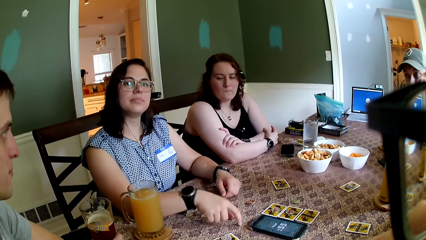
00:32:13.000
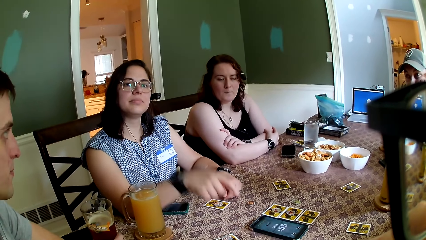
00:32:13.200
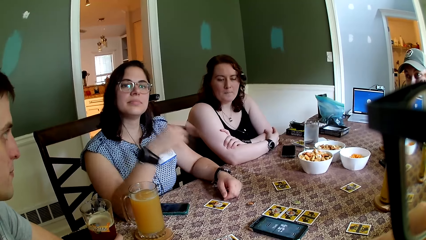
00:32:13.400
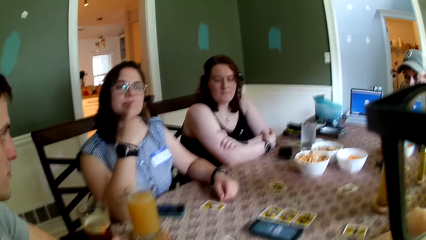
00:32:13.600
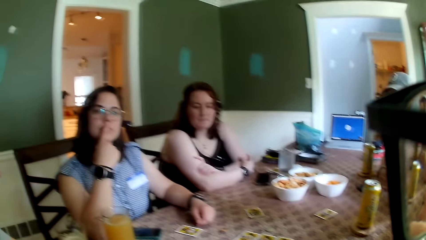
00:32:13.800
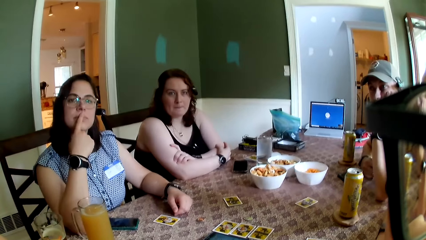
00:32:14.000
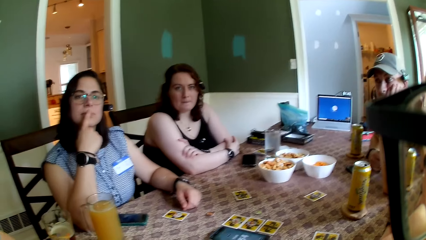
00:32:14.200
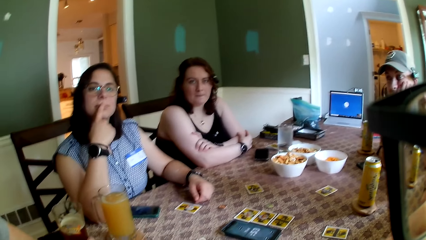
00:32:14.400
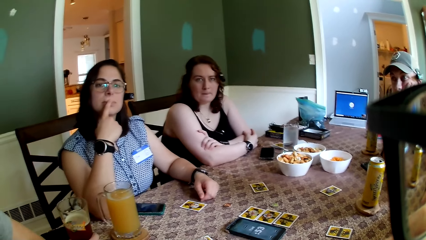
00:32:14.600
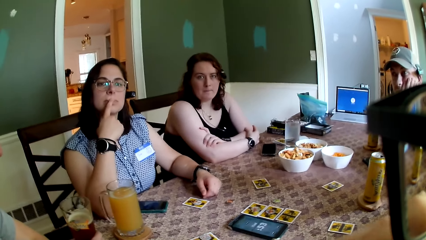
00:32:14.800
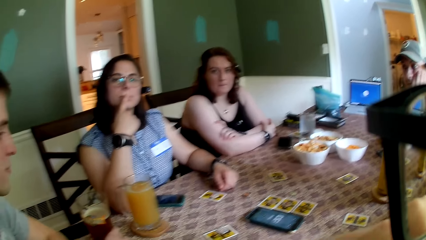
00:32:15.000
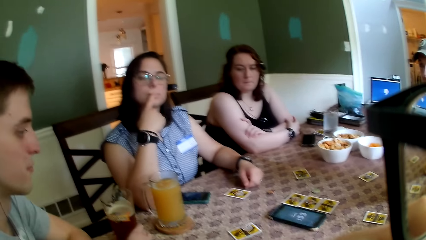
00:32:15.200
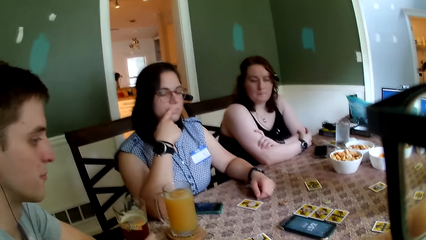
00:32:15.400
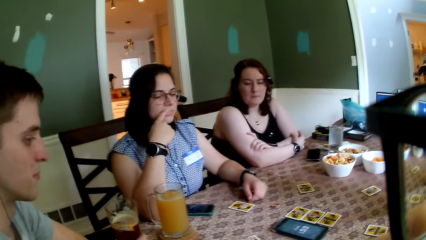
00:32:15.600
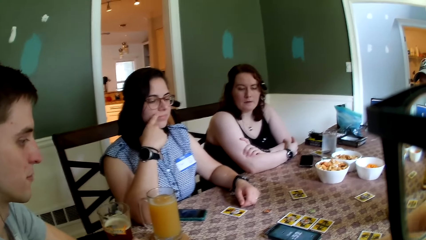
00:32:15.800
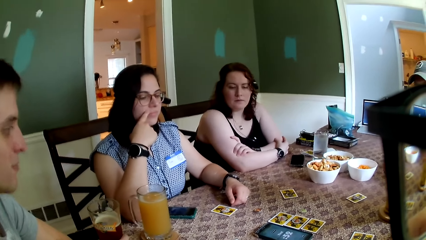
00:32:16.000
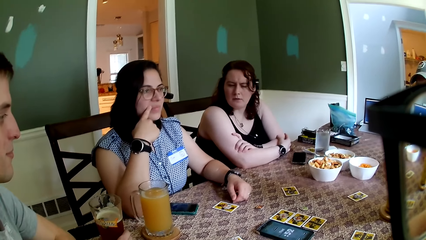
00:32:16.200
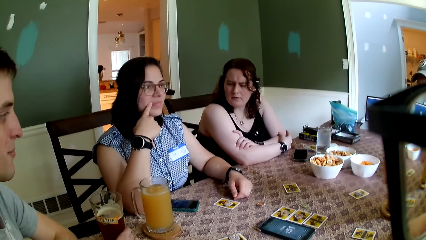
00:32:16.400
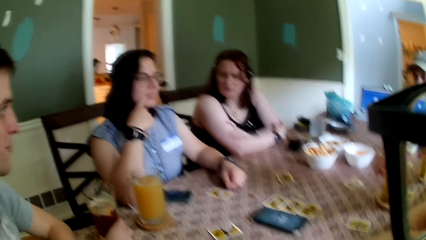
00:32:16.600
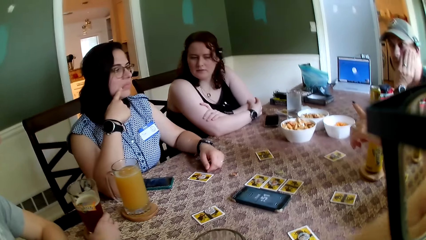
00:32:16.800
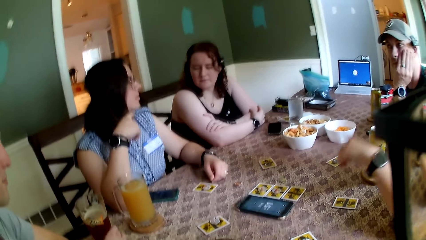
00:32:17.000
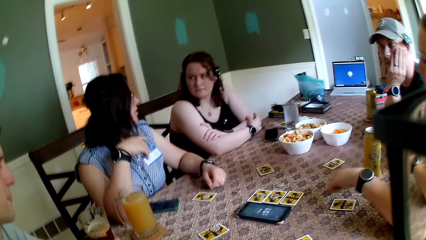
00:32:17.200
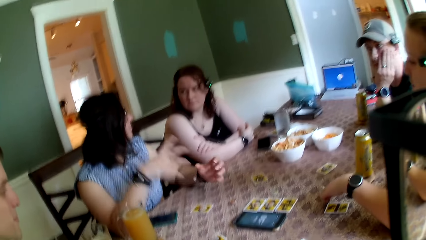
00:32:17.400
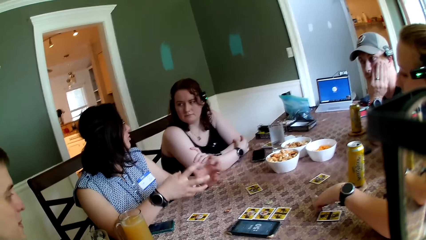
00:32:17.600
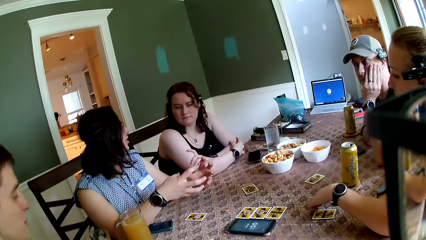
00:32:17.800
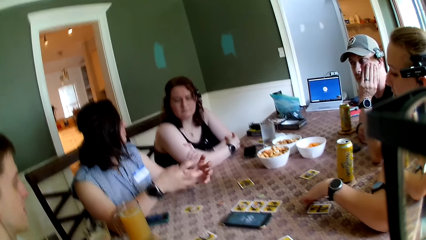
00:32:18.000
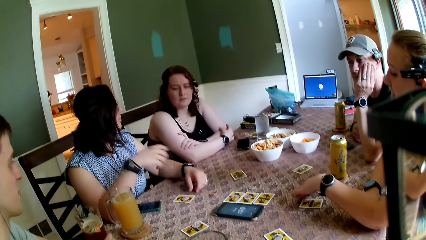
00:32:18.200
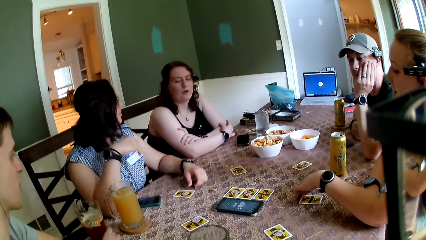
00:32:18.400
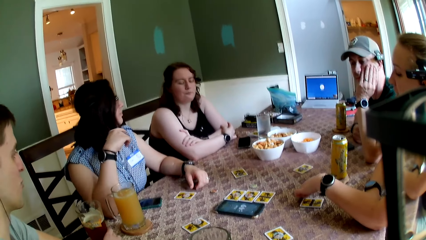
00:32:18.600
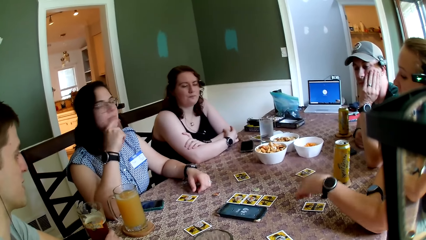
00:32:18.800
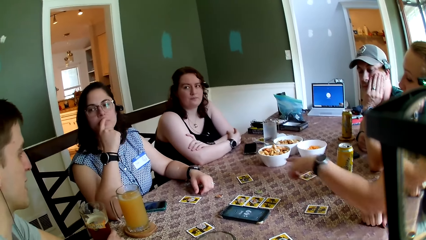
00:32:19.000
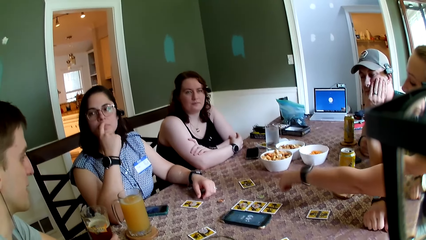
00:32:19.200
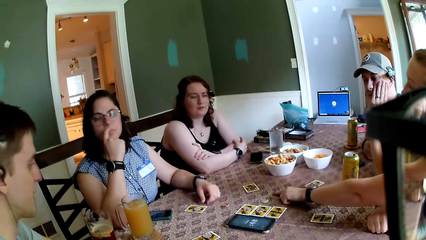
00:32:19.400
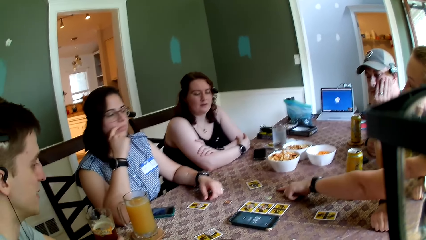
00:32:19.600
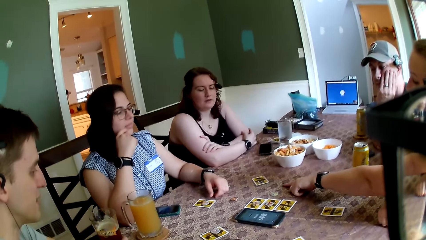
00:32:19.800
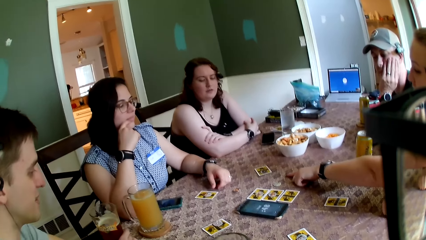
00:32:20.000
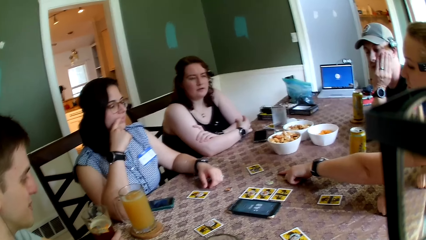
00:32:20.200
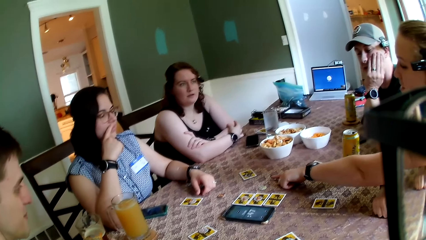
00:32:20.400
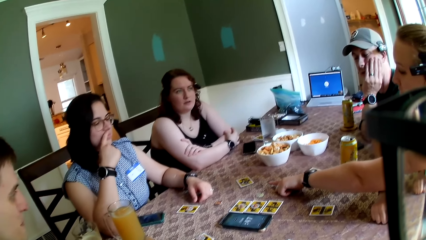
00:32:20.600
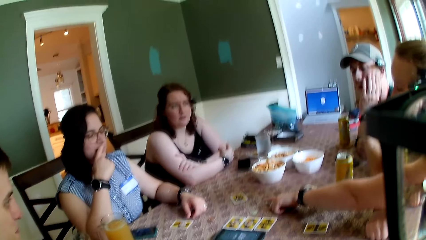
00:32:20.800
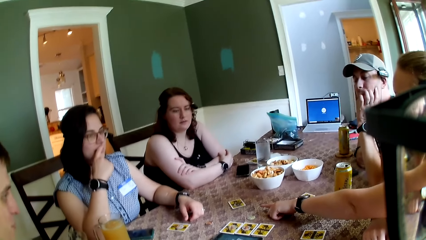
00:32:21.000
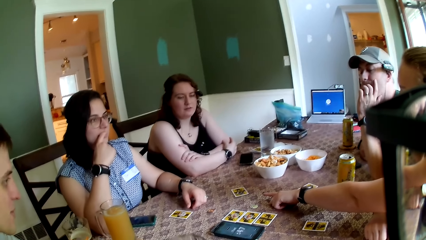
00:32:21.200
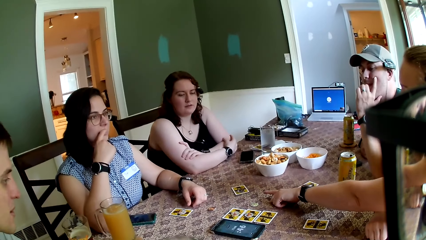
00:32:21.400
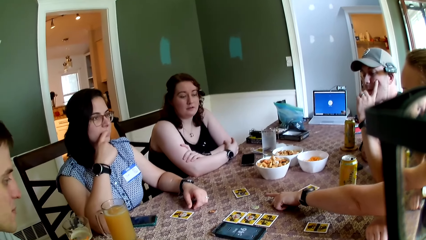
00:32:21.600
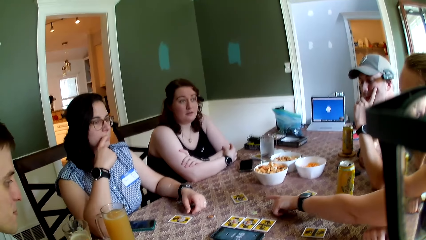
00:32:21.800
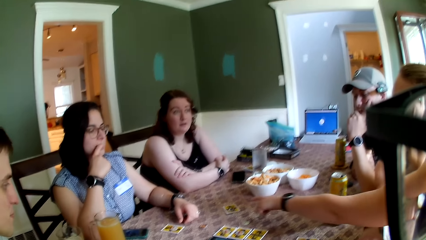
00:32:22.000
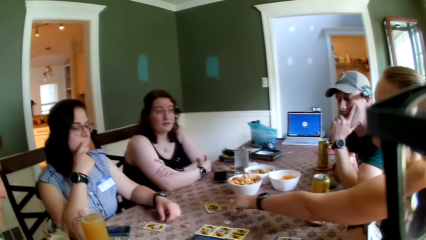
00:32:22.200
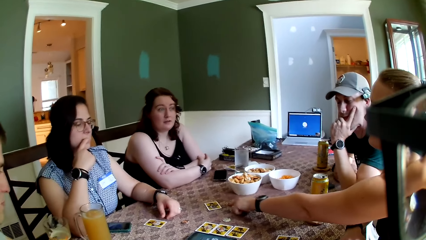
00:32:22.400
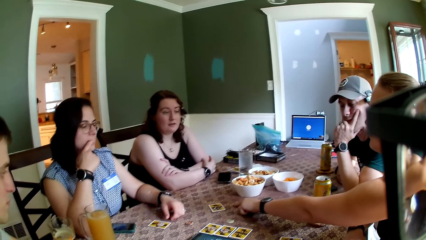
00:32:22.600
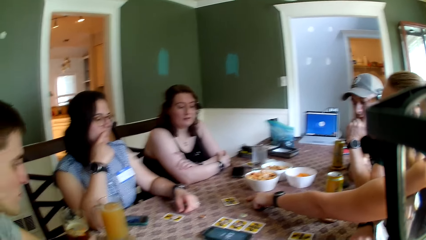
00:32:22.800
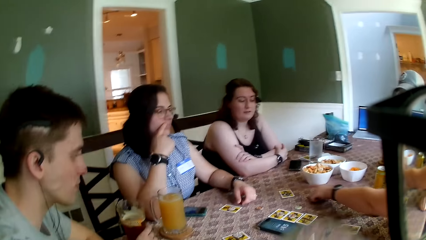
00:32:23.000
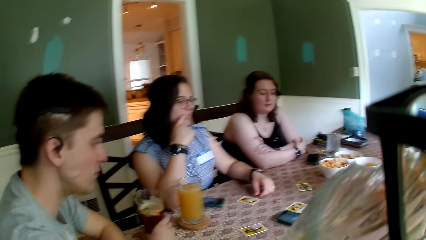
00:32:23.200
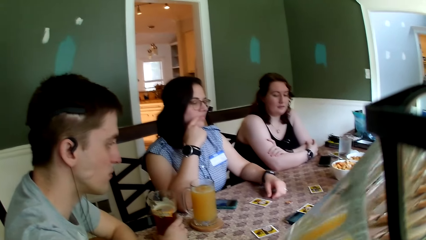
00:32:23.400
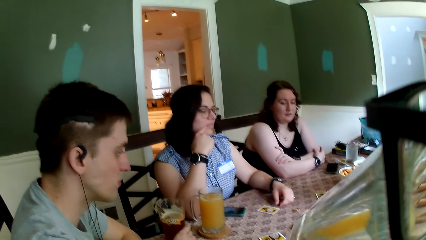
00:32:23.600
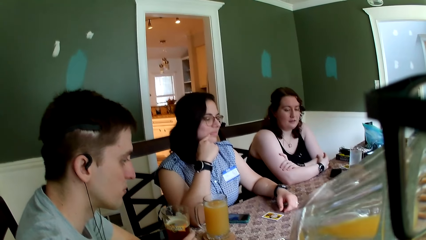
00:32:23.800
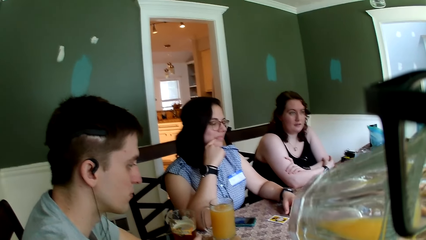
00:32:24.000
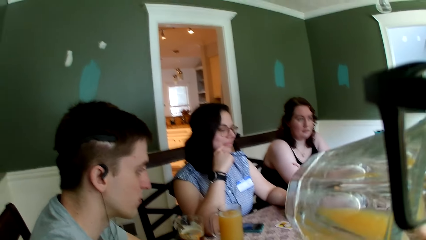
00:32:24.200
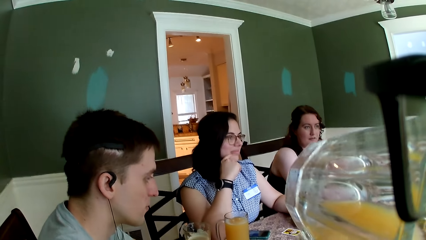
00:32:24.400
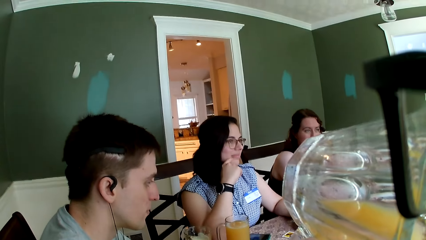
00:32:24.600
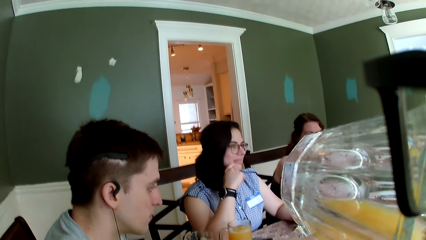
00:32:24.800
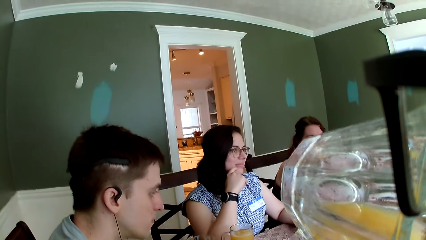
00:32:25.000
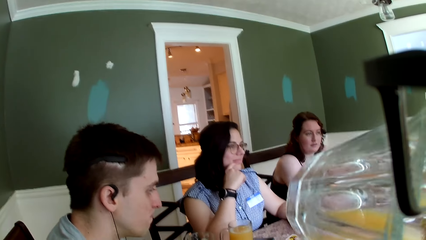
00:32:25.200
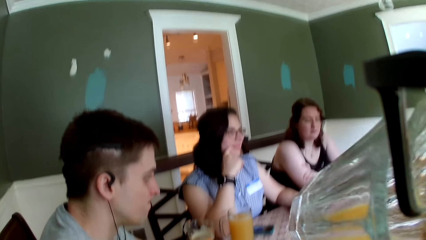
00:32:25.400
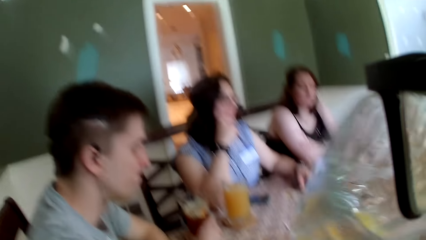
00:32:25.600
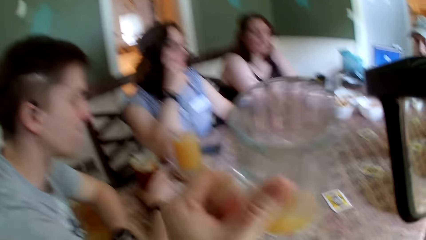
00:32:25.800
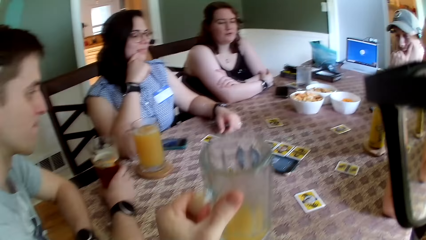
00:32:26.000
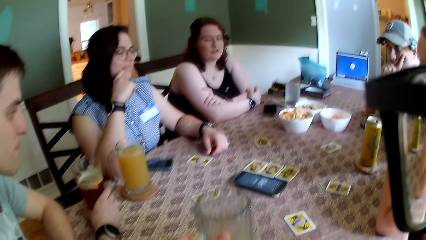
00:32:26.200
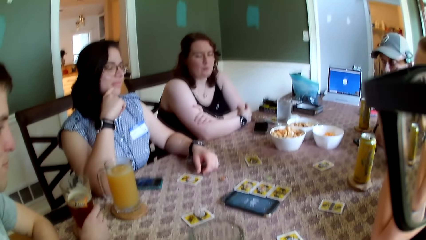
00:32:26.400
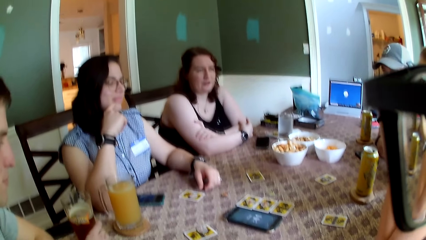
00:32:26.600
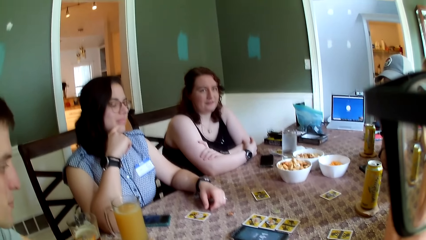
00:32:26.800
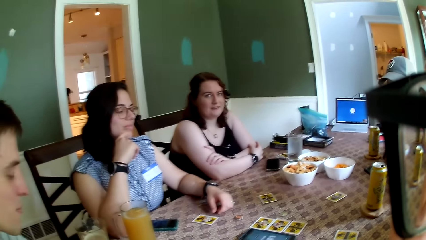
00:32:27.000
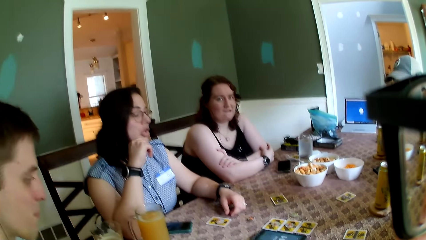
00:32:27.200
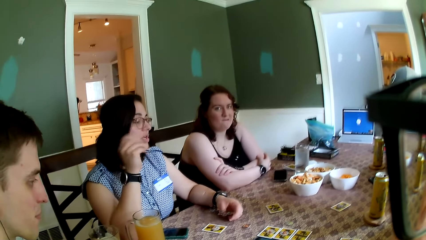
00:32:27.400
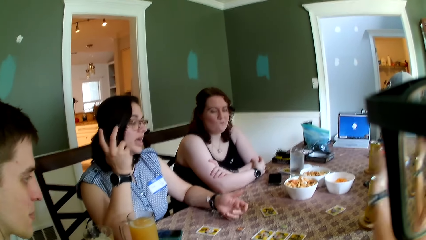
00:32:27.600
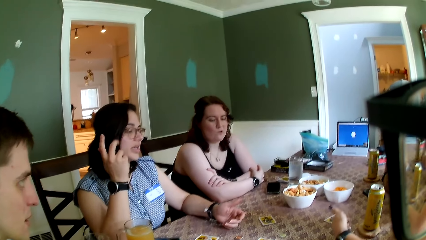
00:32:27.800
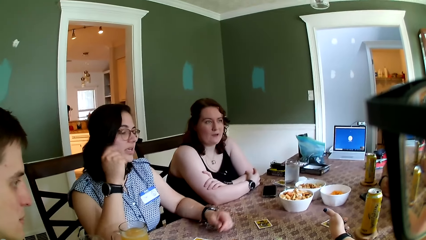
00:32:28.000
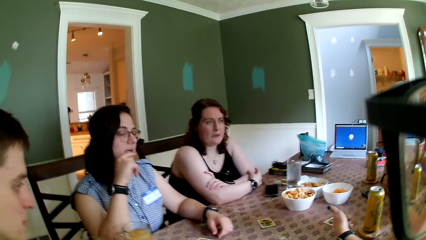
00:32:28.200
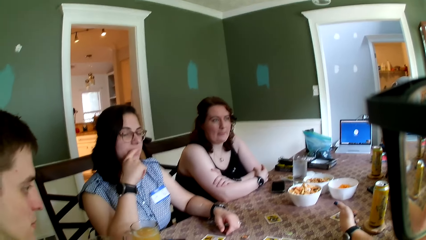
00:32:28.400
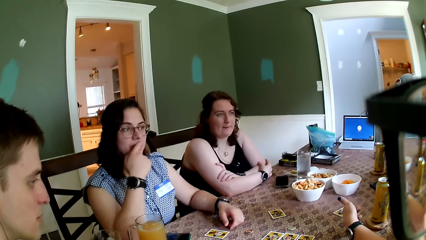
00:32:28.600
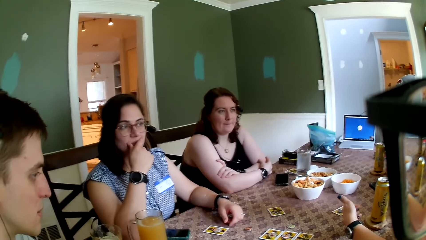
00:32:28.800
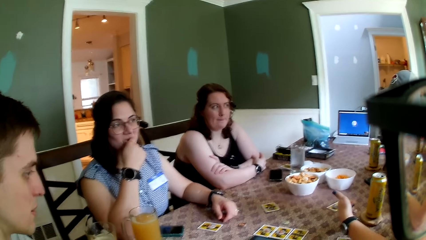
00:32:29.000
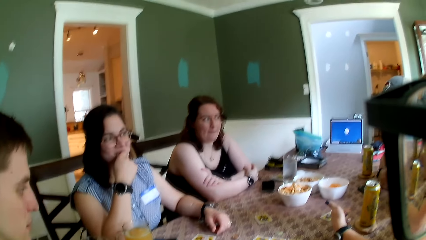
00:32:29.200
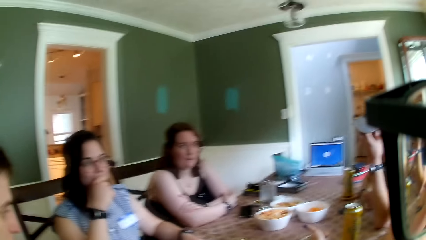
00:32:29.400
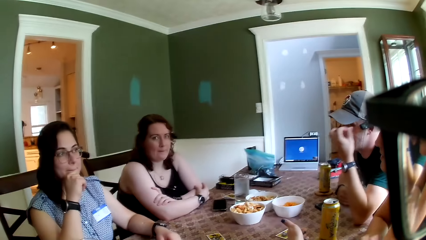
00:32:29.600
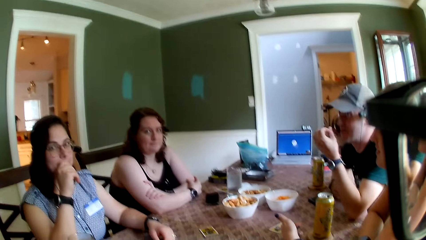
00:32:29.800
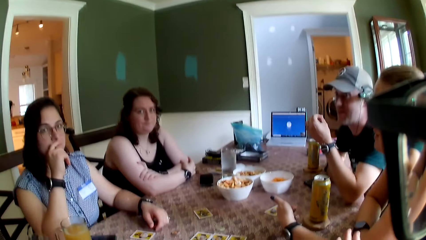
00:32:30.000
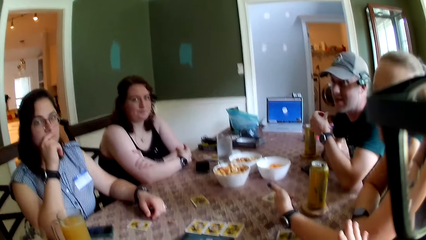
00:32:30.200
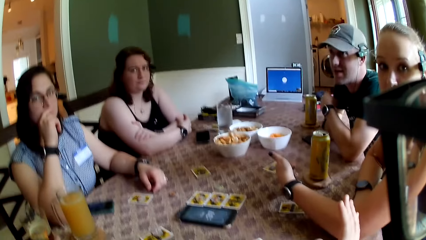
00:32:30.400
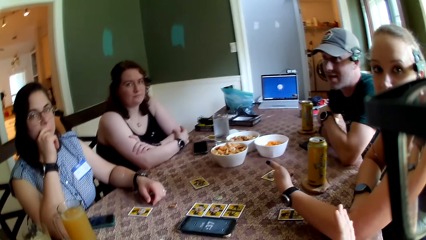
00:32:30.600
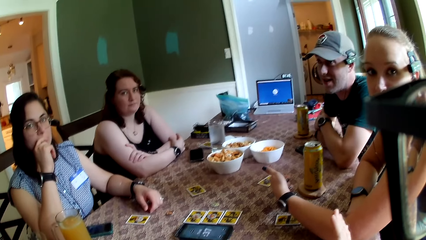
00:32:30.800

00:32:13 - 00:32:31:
The woman touches a card on the table with her left hand. The camera wearer drinks juice from the glass cup with their left hand. They drop the glass cup on the coaster on the table with their left hand.
